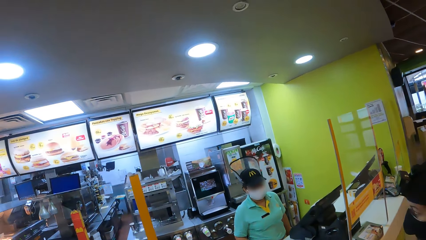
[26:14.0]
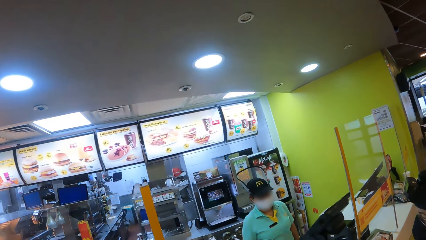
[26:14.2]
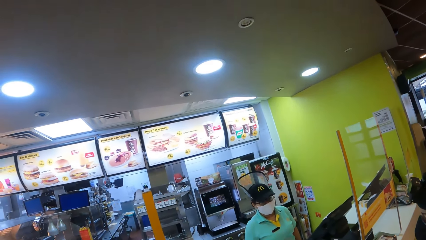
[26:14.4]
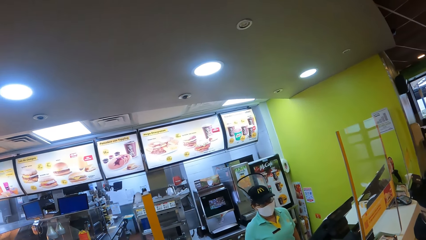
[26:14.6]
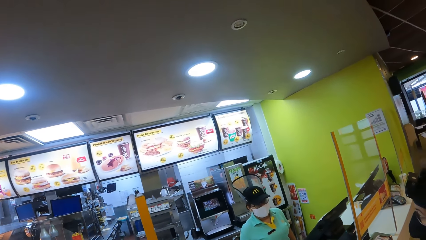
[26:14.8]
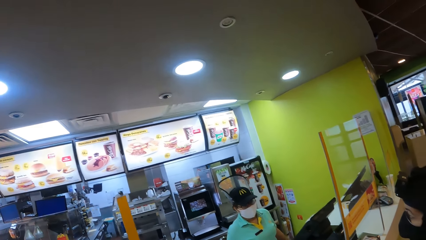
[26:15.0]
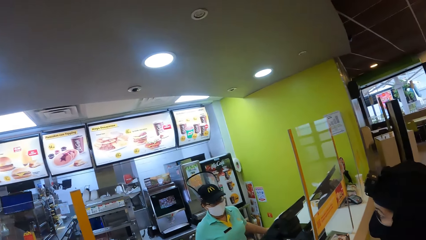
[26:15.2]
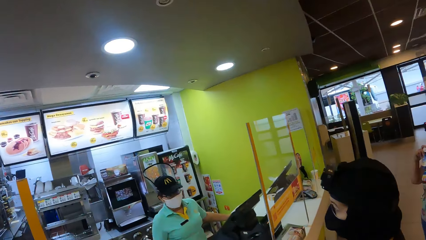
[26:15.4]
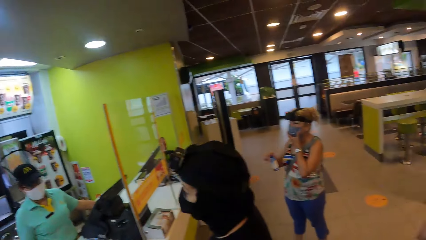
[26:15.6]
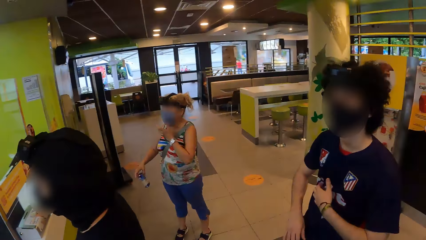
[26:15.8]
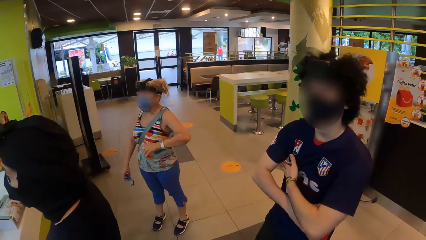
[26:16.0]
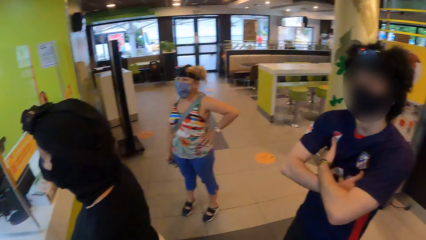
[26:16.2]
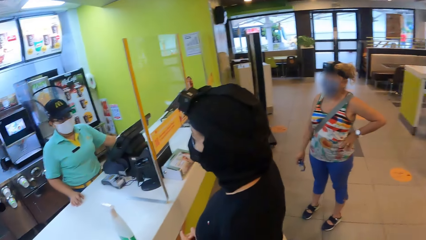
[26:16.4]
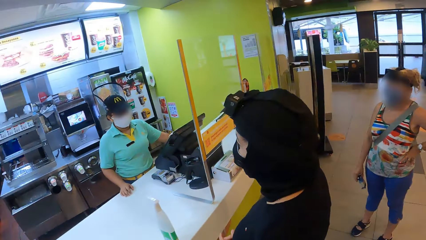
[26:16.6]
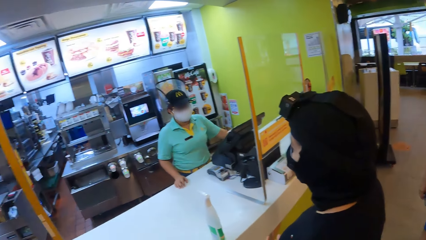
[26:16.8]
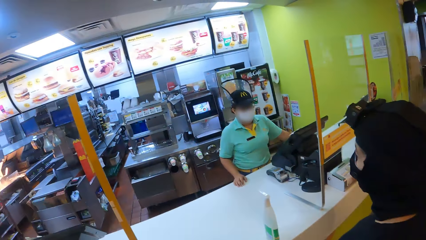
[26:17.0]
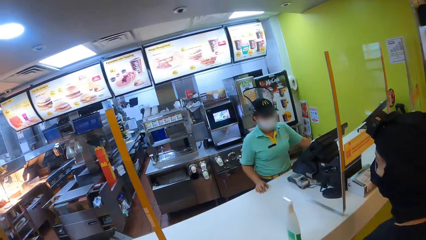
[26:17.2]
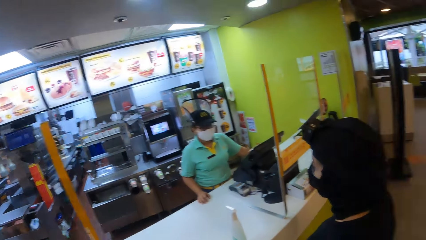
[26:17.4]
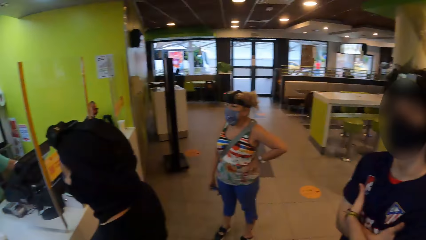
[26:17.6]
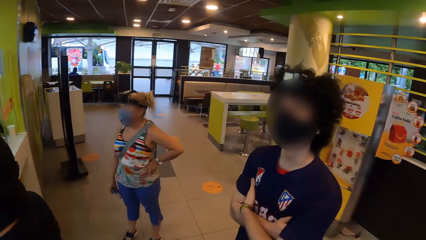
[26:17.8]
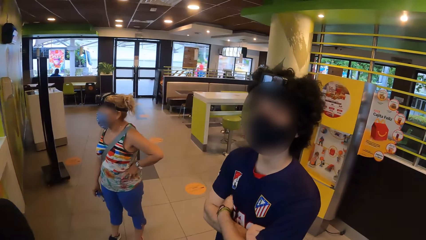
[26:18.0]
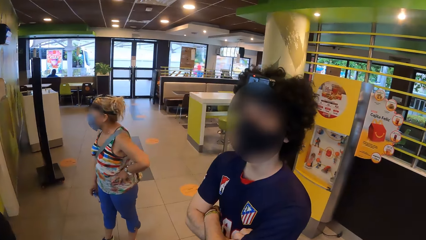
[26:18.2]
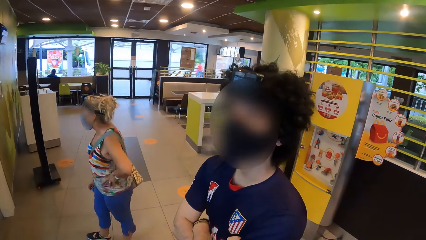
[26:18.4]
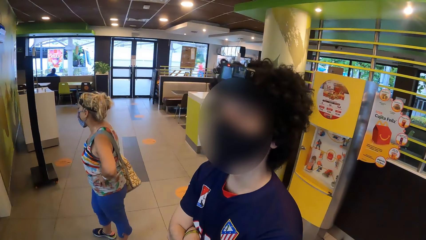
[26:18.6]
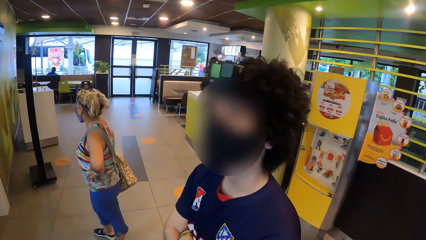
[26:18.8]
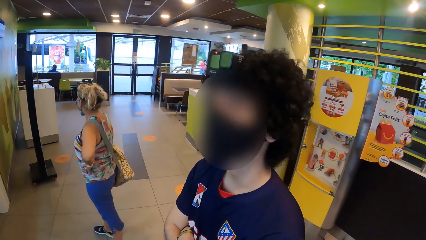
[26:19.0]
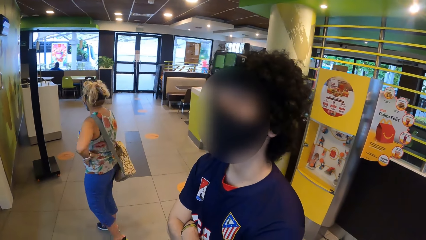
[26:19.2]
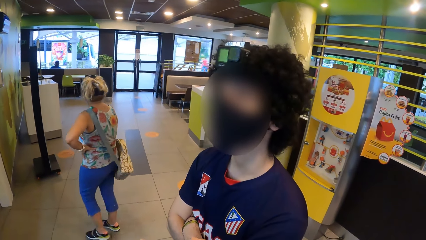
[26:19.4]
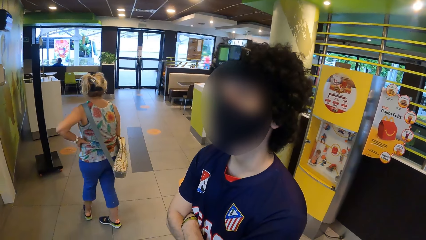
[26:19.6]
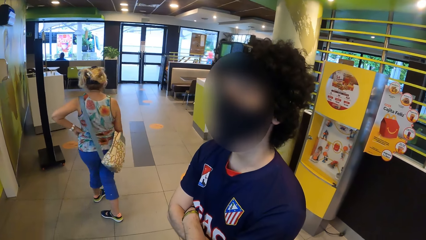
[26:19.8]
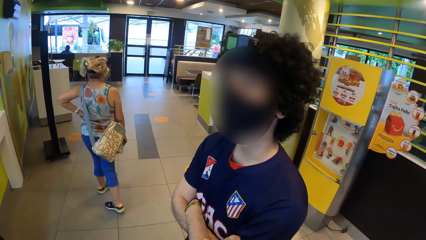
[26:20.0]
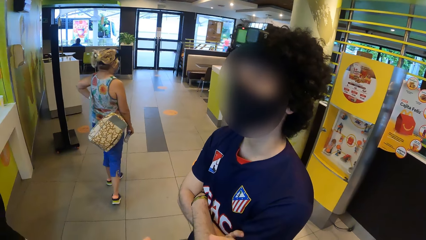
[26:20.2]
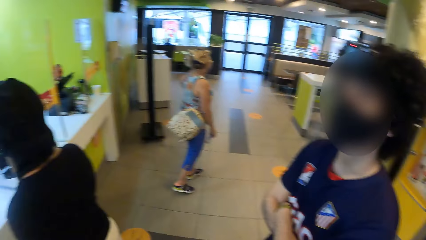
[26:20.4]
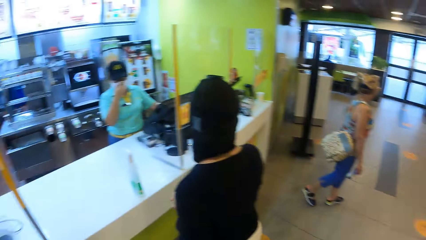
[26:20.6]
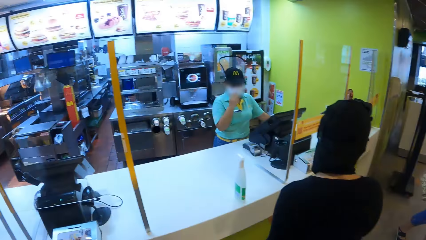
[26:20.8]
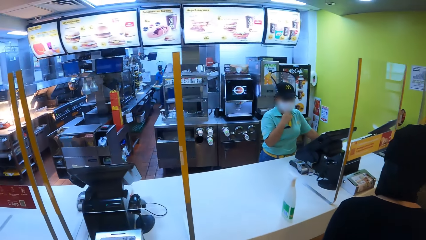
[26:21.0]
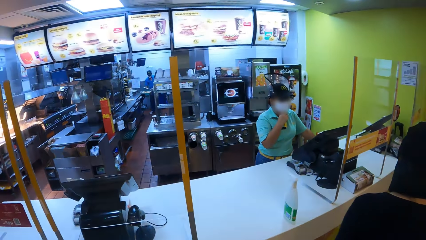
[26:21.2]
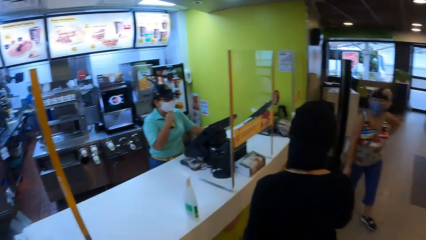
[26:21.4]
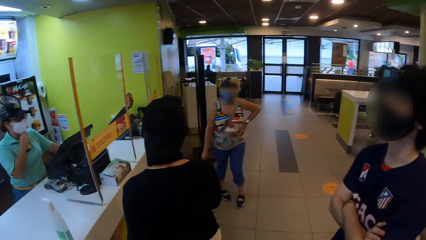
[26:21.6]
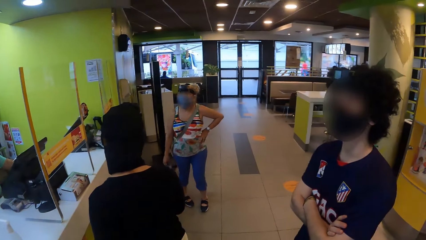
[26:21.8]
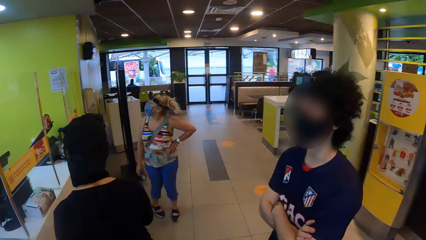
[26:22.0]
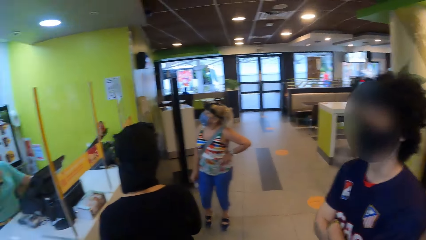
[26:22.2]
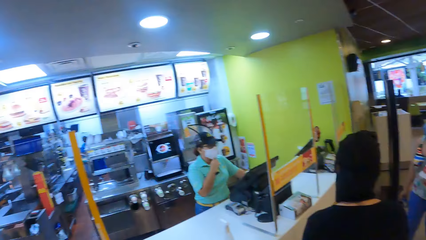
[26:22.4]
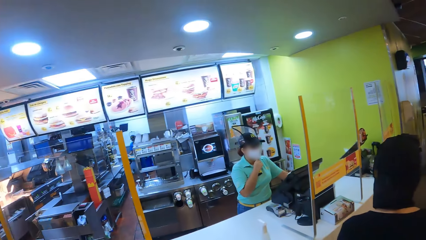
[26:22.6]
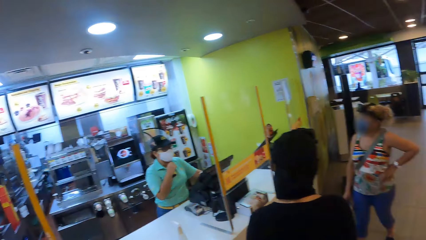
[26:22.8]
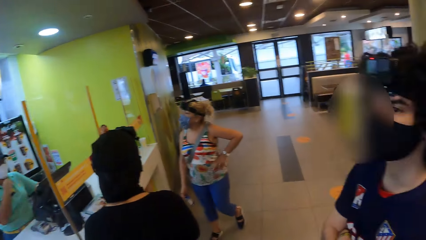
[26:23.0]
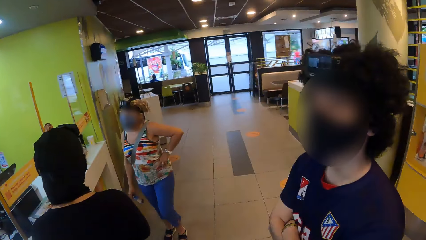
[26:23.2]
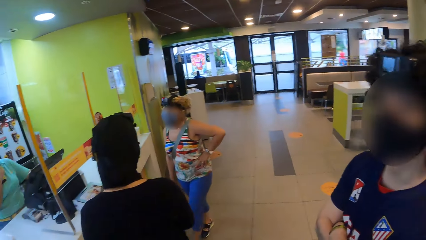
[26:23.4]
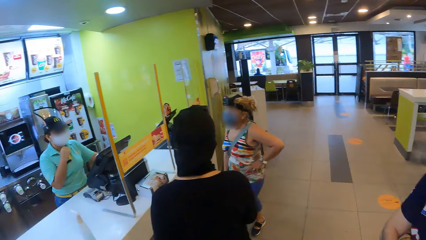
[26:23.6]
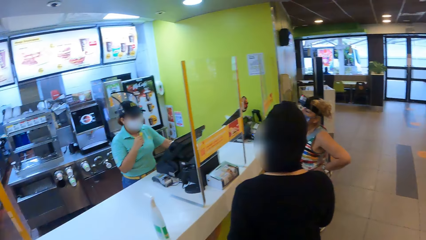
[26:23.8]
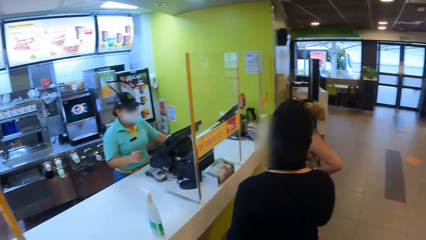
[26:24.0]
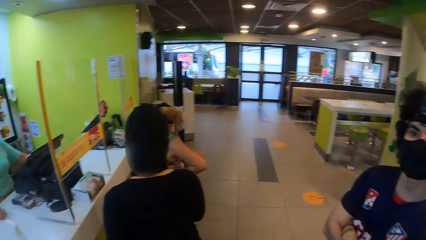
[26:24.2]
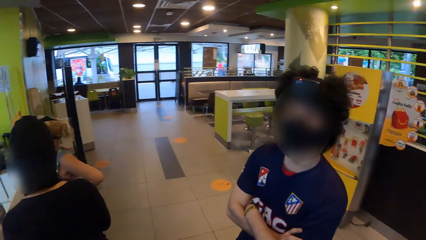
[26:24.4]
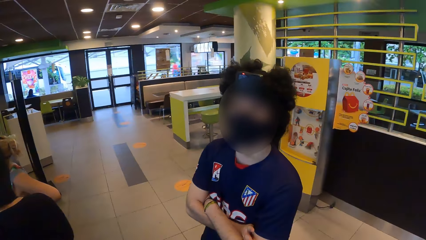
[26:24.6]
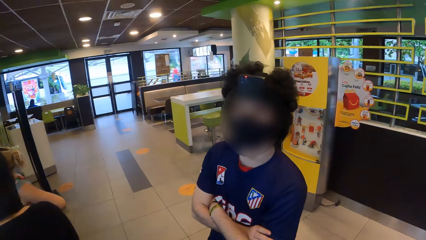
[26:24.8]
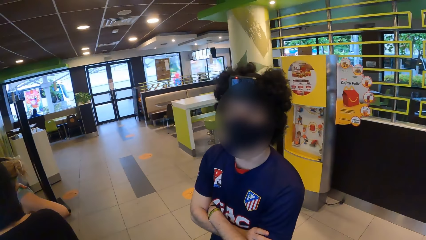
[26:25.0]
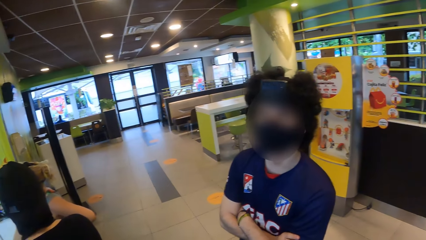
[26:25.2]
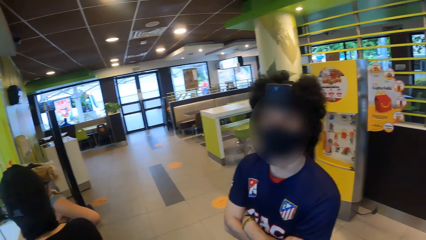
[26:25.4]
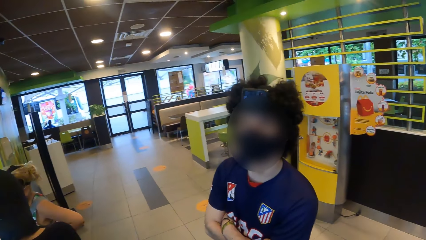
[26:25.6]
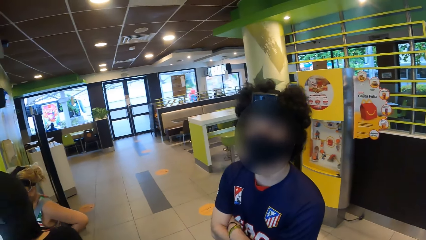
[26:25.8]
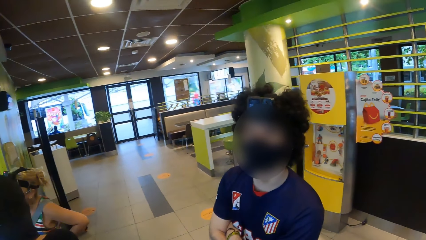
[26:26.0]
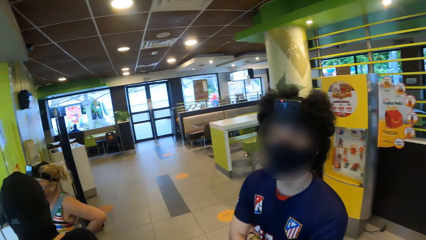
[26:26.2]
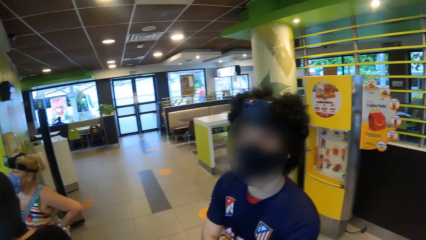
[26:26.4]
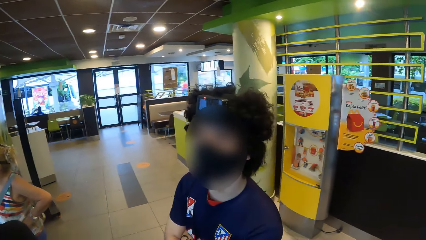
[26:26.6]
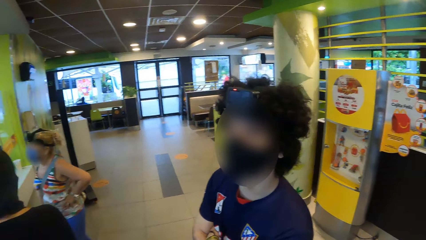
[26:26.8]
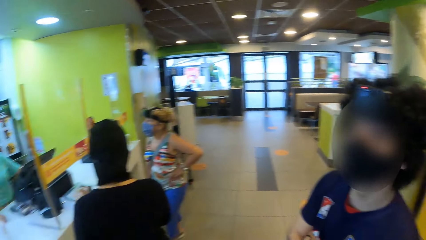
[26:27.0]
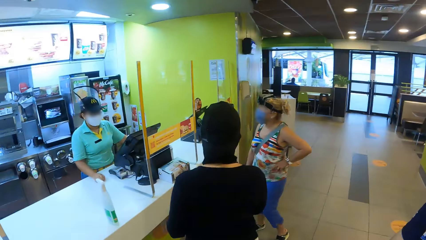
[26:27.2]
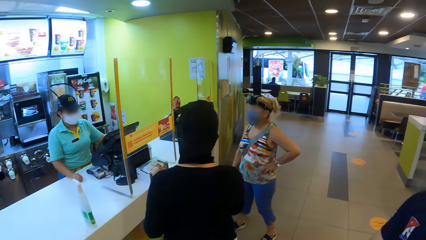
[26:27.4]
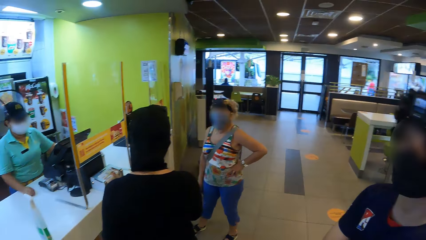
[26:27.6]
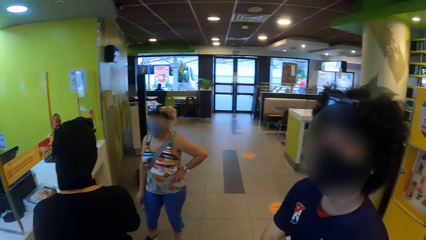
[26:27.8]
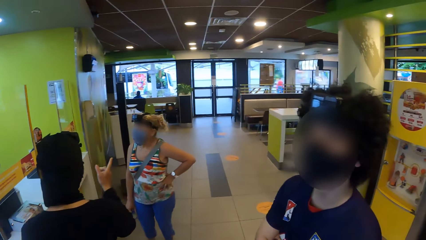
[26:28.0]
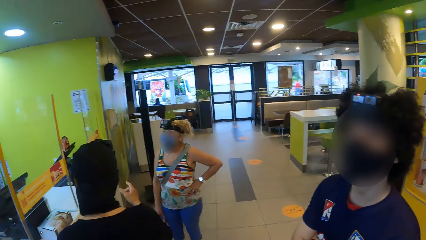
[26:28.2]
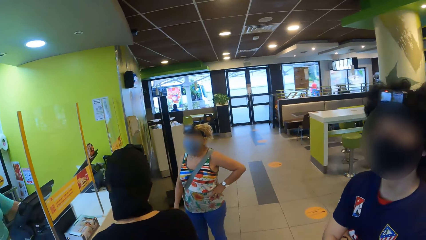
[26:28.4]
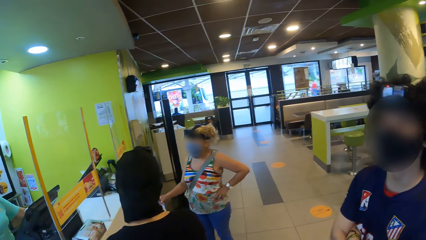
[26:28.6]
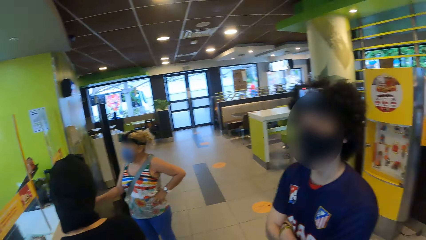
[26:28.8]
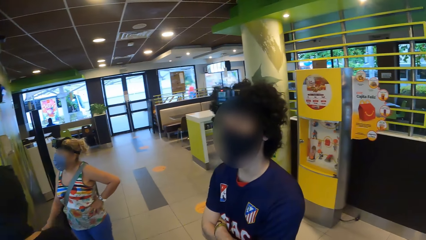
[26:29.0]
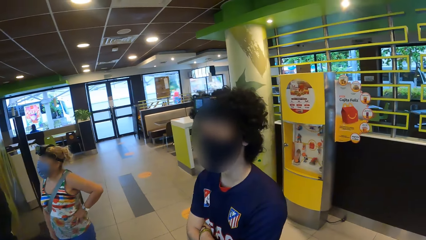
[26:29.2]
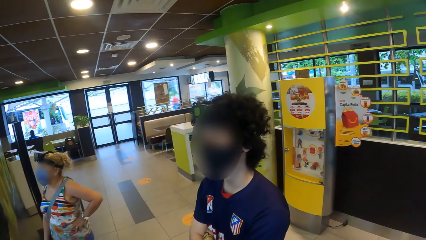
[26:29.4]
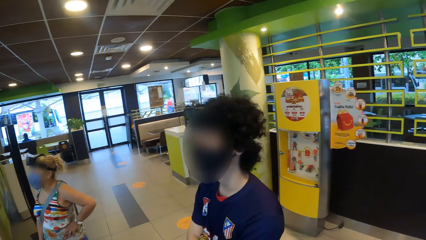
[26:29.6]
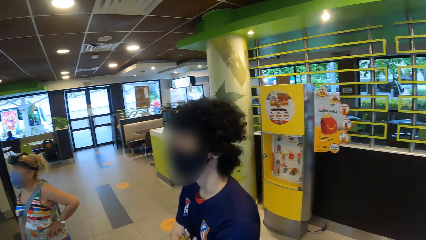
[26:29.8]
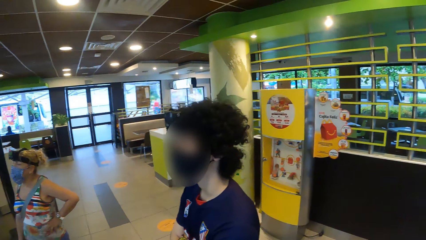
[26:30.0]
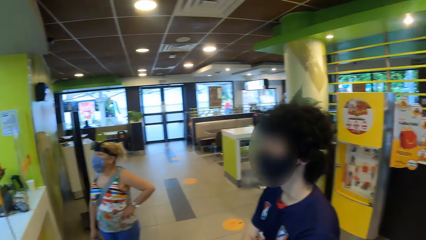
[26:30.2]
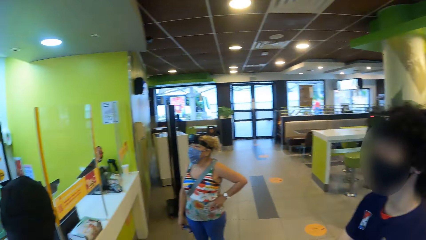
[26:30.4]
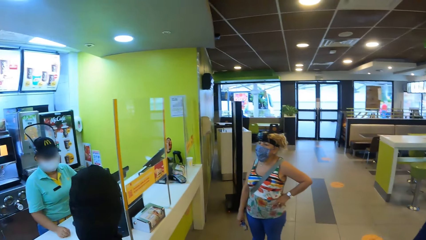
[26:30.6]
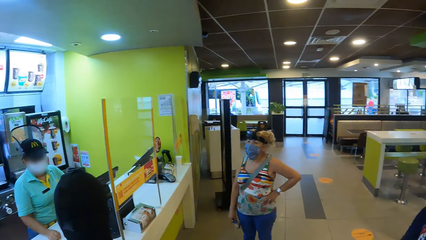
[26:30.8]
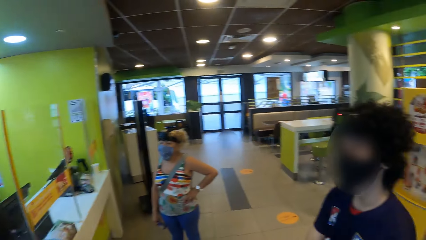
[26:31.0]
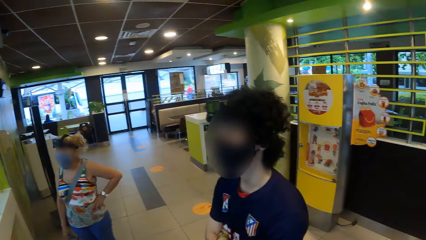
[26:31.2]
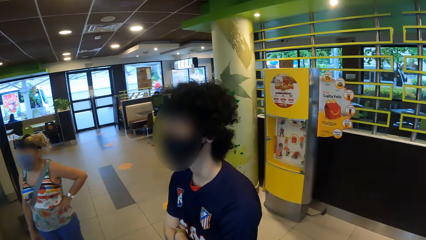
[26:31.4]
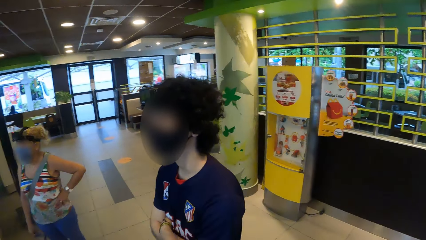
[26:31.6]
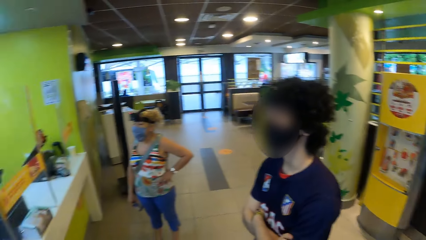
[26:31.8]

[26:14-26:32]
The camera wearer looks around. They stare at the shop attendant. A man folds both hands. The camera wearer looks around the shop. A woman makes a step. The camera wearer looks around. The woman makes a step. The woman converses with another woman. The camera wearer looks around. A third woman converses with the first woman. The camera wearer looks around.
